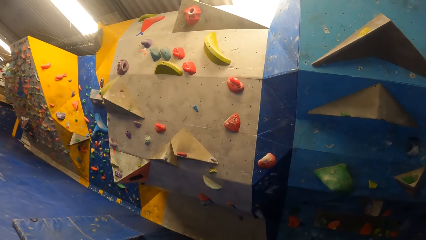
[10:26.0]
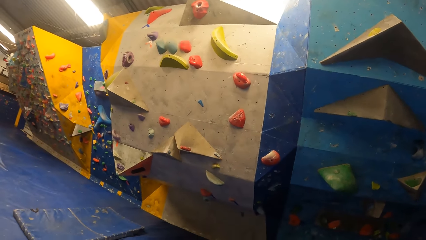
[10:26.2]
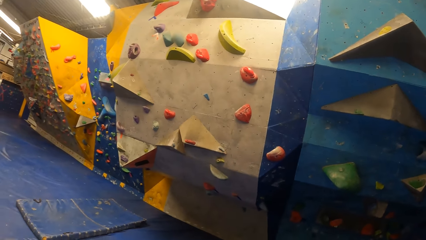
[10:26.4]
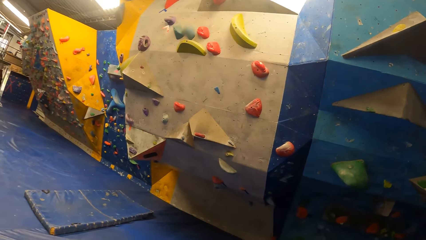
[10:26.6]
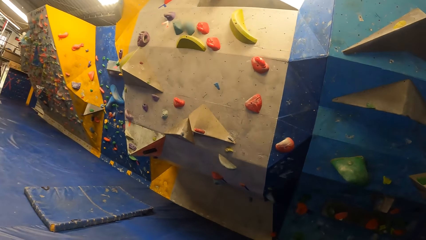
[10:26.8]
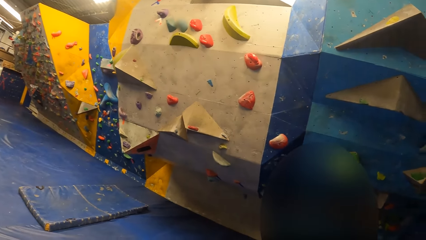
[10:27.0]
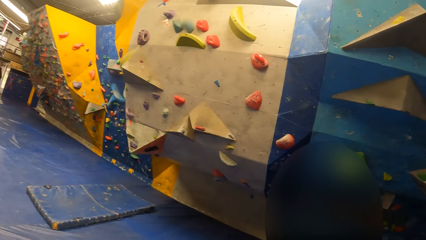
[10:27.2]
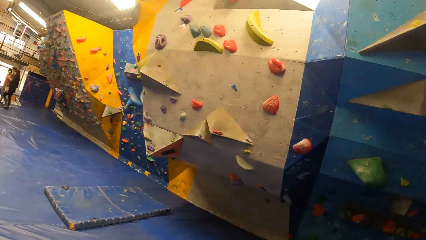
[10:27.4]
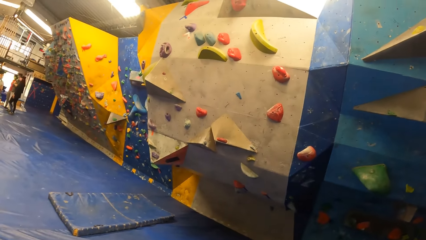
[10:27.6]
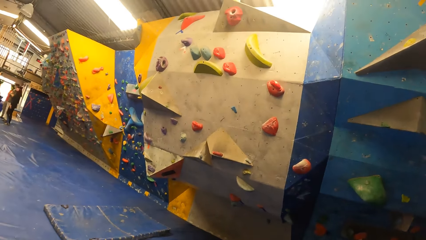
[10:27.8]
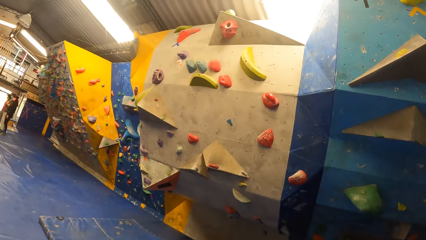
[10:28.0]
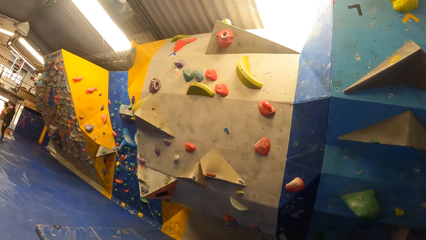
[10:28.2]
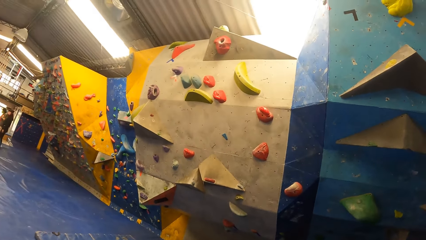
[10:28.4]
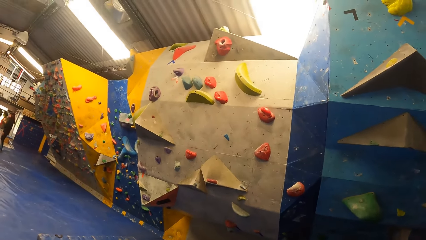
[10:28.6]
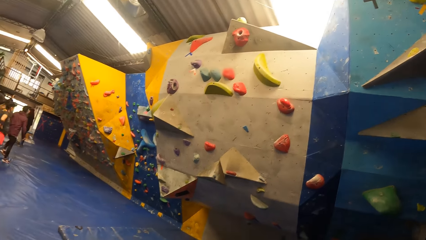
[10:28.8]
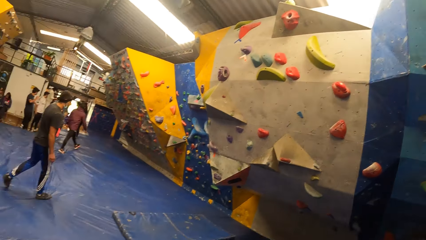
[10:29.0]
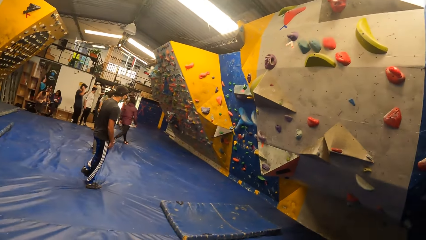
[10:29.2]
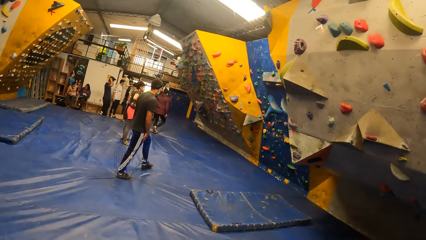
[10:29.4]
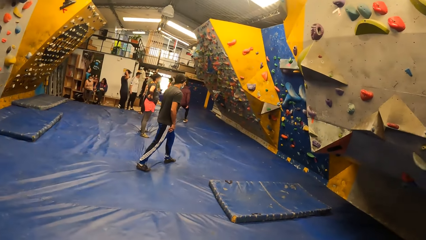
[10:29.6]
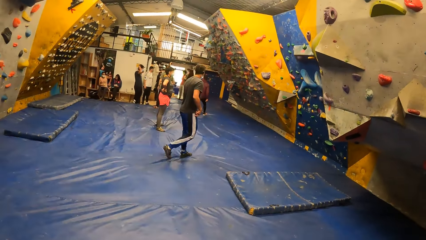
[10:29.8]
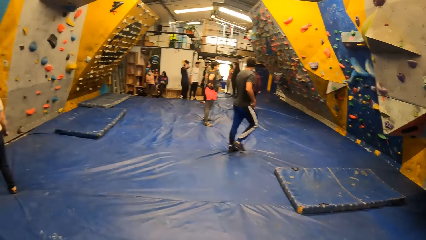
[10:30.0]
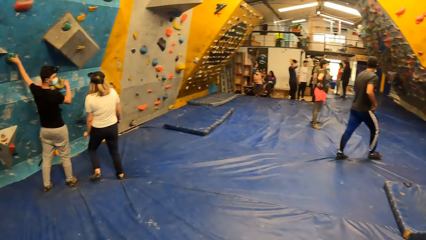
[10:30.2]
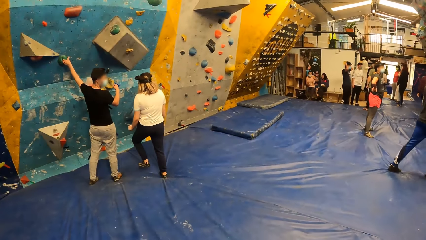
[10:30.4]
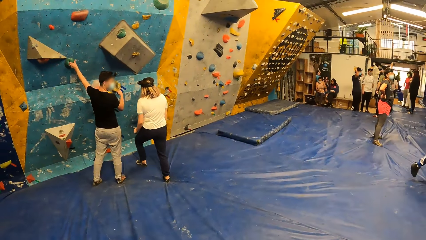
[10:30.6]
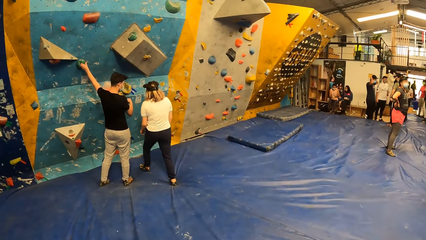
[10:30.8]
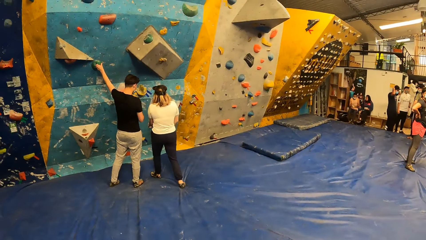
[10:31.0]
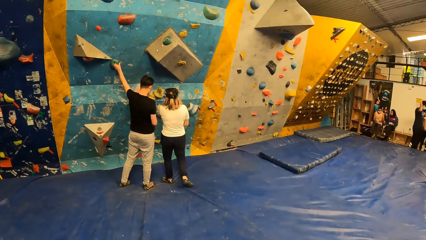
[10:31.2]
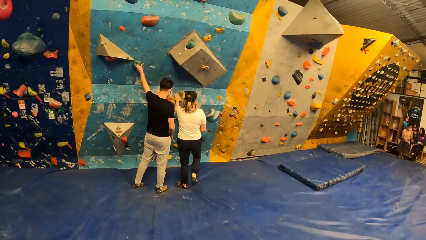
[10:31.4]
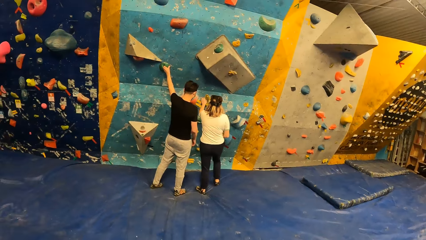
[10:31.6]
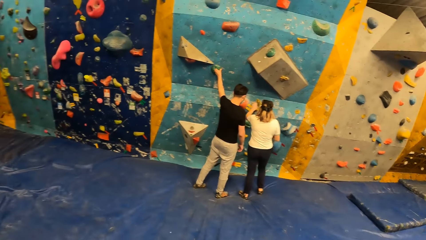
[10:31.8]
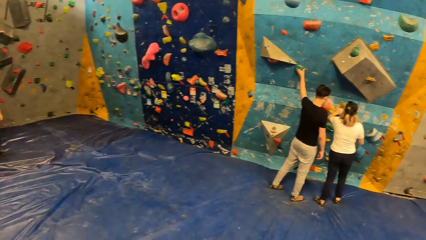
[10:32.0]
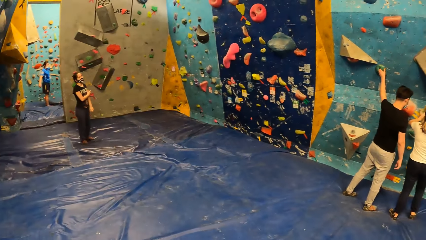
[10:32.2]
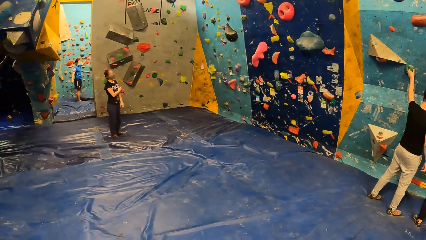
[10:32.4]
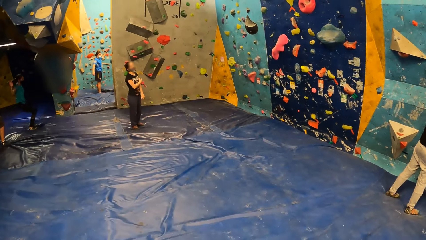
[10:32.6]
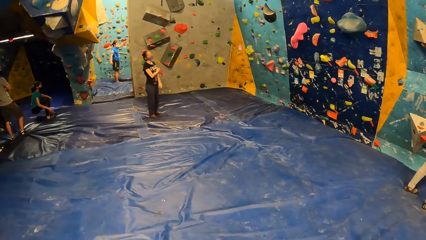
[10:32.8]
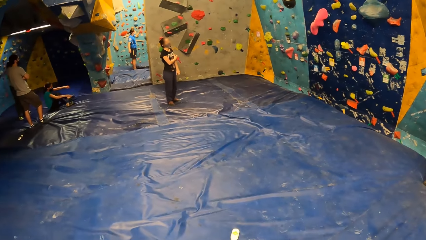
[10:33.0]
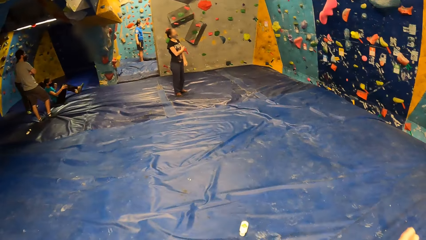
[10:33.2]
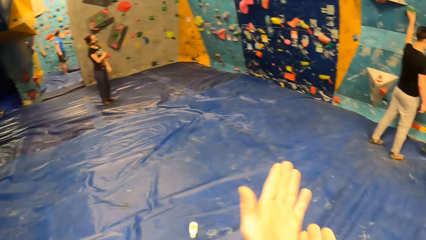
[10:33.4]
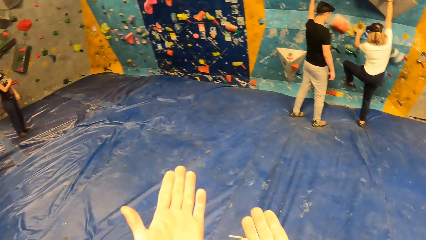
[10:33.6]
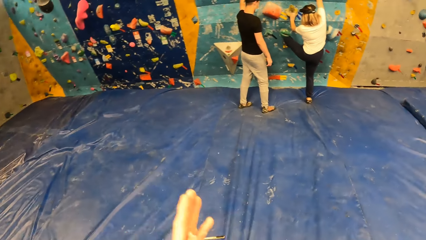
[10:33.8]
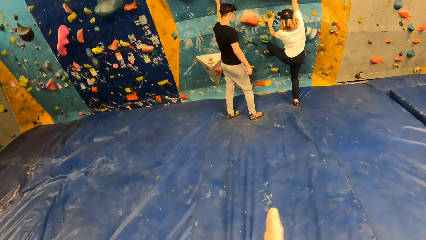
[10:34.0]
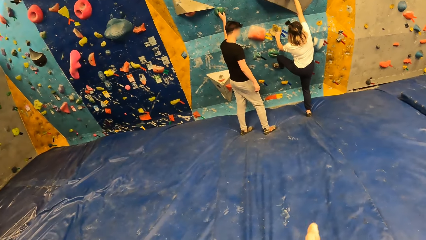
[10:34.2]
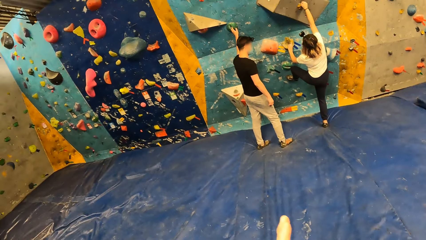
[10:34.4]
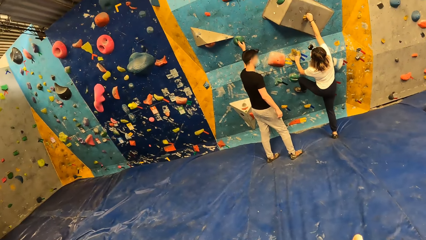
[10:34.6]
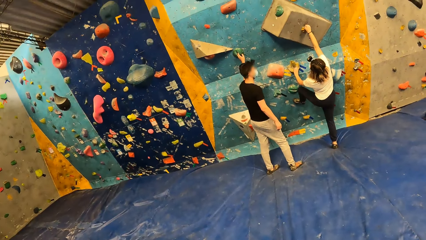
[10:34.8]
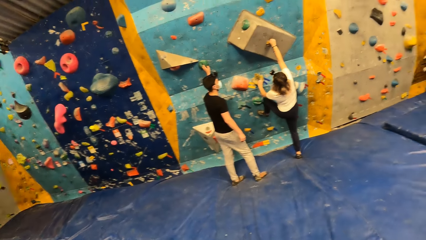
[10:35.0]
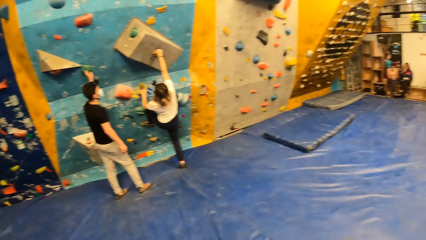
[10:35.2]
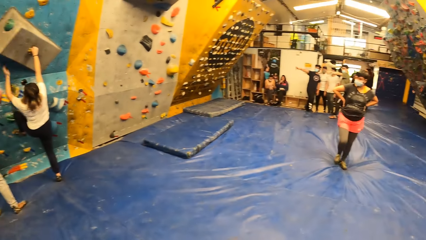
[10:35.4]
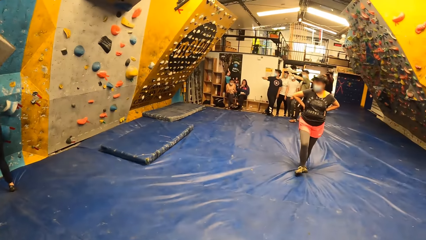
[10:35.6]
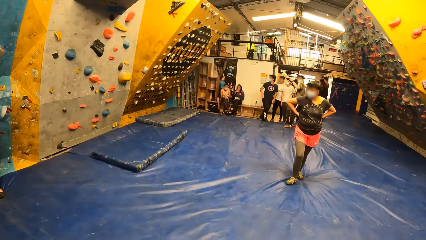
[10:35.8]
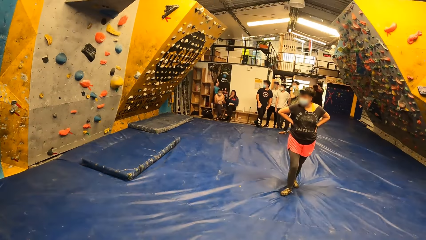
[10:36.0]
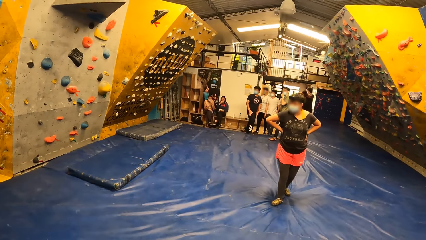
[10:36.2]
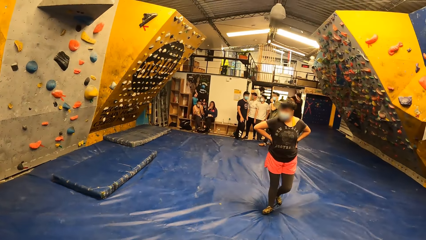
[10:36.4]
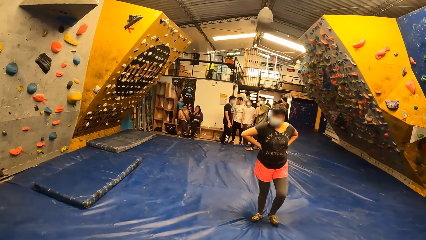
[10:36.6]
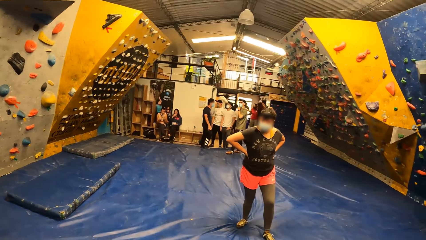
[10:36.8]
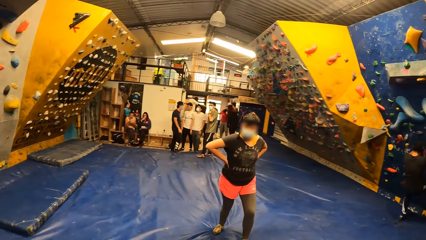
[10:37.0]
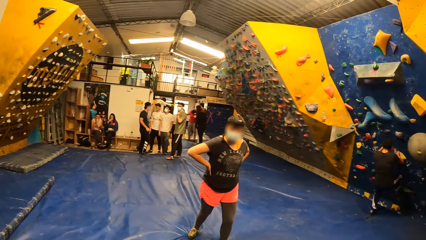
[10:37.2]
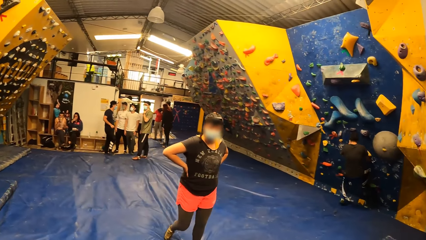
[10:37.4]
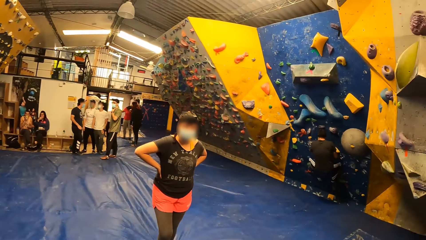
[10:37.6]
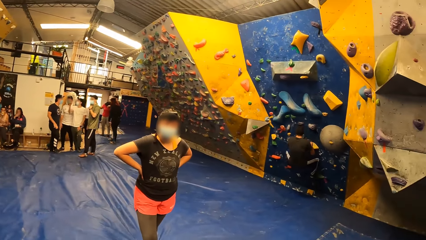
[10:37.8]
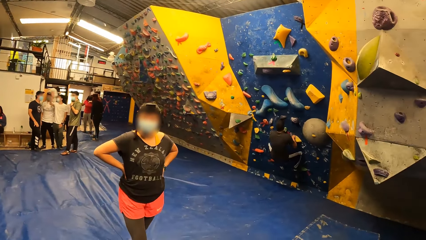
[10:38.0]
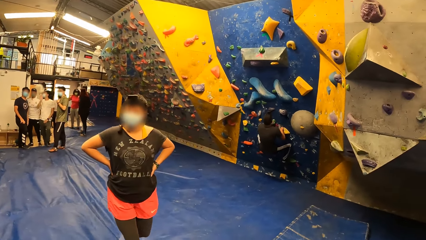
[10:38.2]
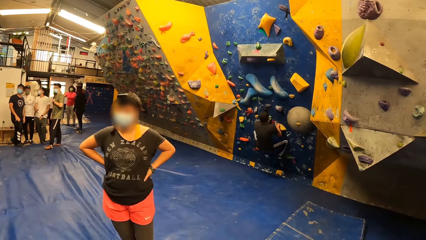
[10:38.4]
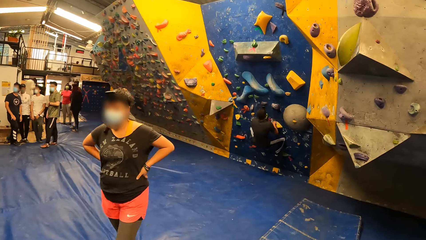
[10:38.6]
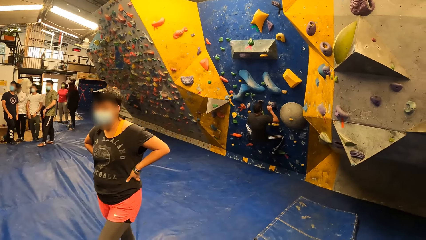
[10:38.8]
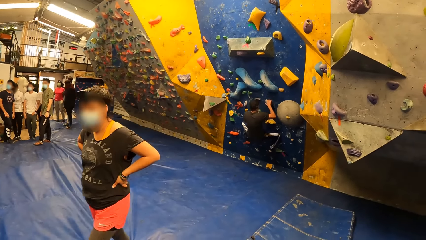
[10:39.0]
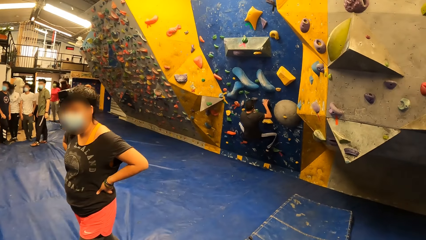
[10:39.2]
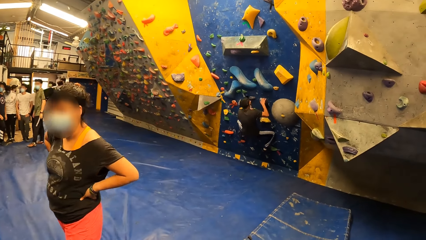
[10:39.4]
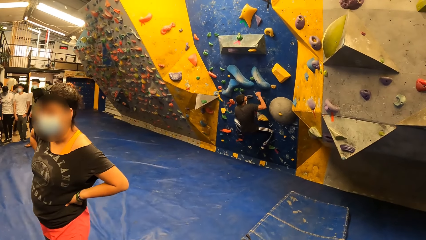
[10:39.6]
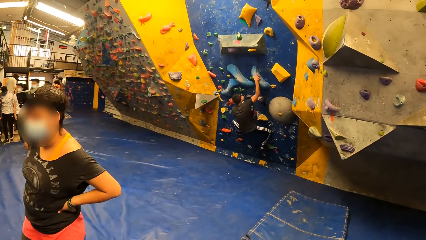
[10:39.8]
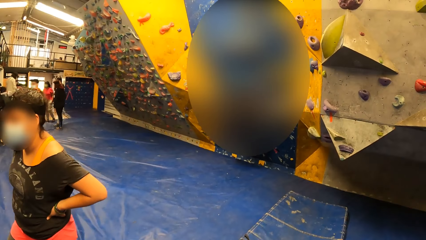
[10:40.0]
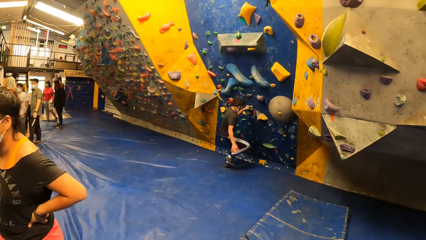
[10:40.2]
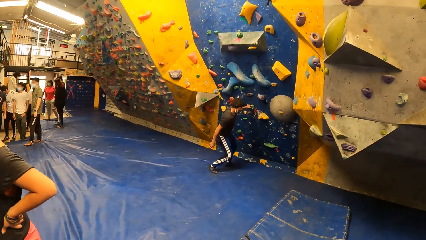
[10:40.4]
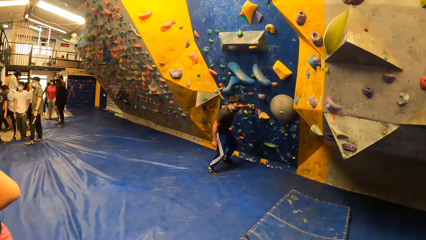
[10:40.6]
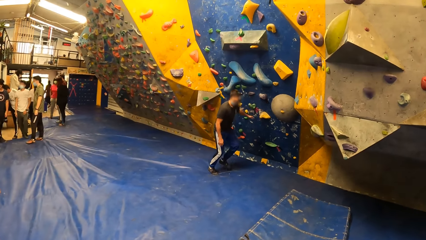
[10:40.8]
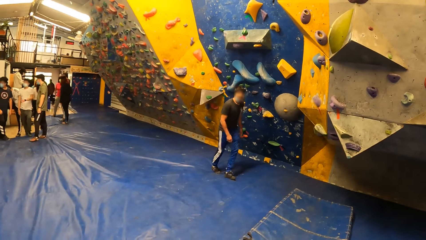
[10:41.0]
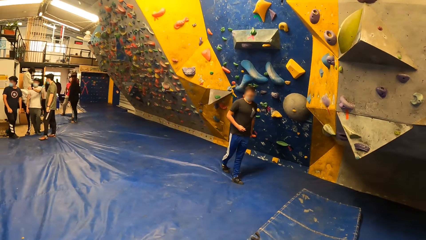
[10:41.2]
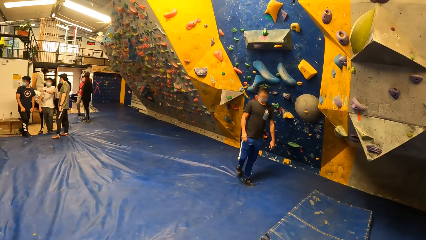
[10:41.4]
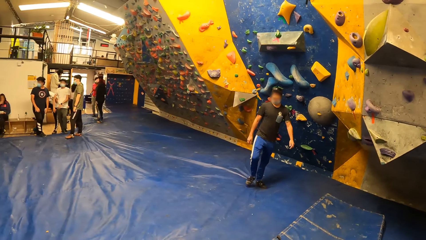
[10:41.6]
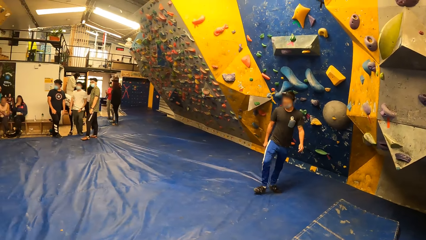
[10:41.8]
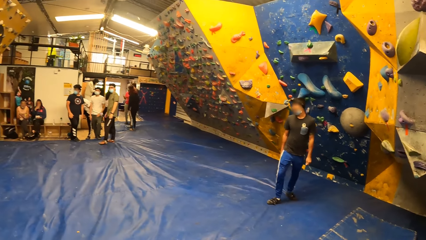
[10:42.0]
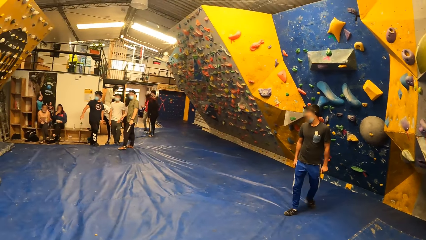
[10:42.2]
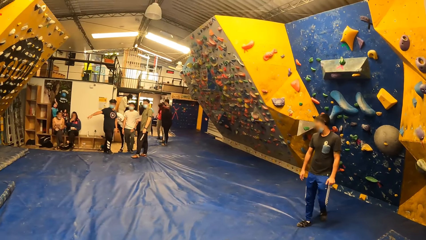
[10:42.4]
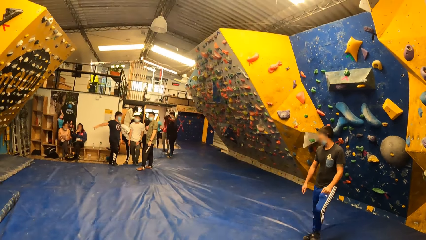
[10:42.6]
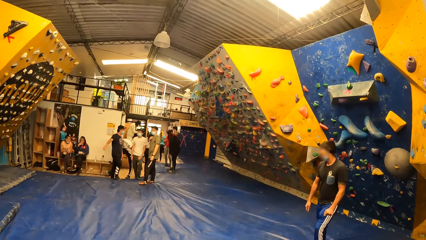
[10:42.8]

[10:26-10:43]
The camera wearer looks around. They look at a person and another person. A woman places her left hand on a rock on the wall. Another woman falls from the rock wall onto the mat. The camera wearer looks around. The first woman climbs the rock wall with both hands. The camera wearer rubs both hands. They look at a third person. A group of people converse with each other. The man climbs the rock wall with both hands and falls from the rock wall onto the mat. The camera wearer looks at another person.
